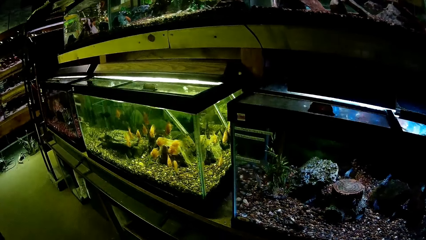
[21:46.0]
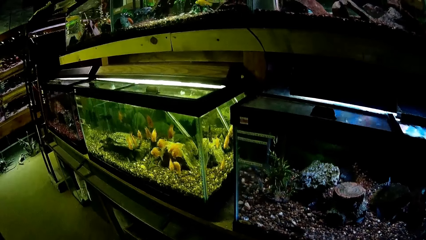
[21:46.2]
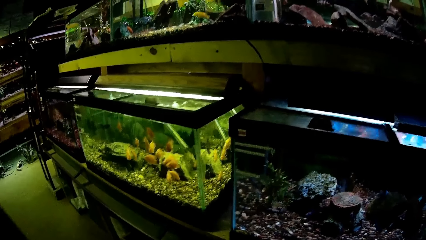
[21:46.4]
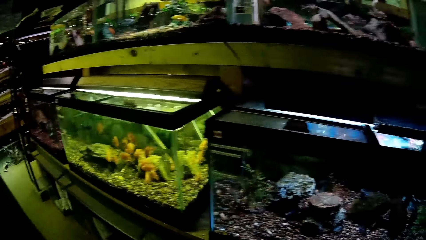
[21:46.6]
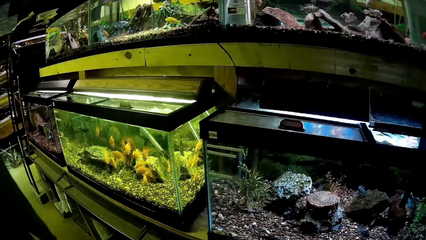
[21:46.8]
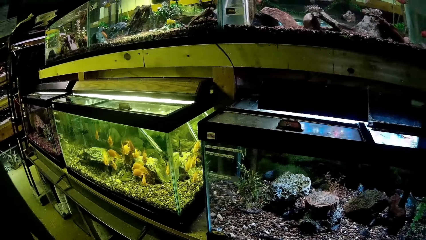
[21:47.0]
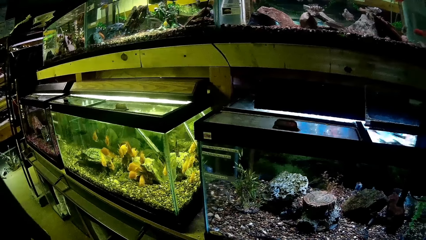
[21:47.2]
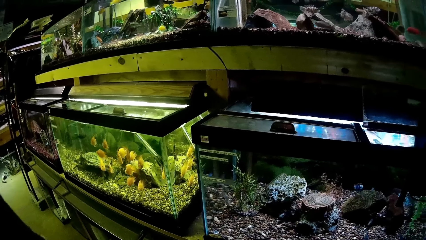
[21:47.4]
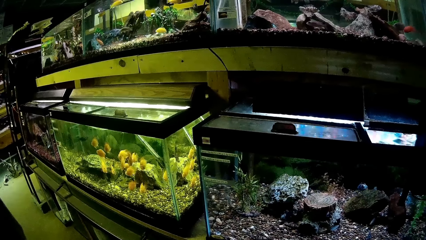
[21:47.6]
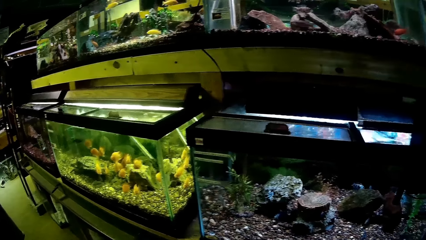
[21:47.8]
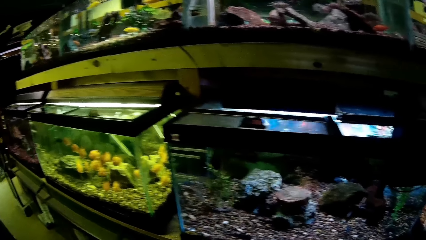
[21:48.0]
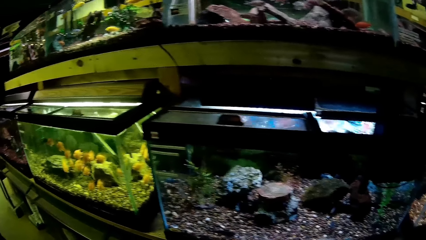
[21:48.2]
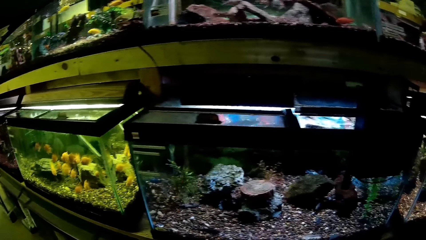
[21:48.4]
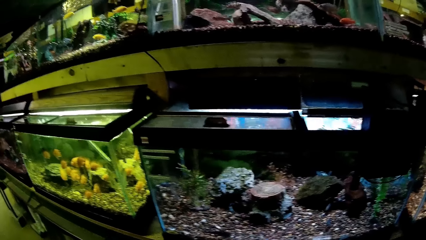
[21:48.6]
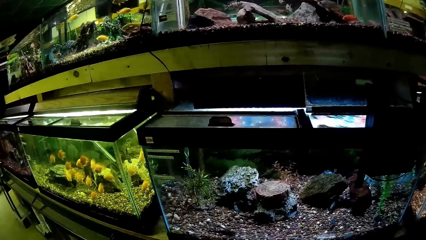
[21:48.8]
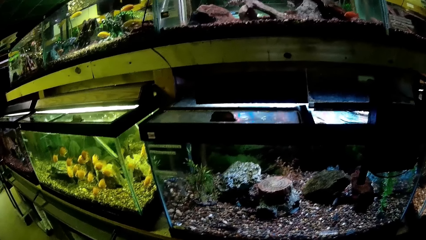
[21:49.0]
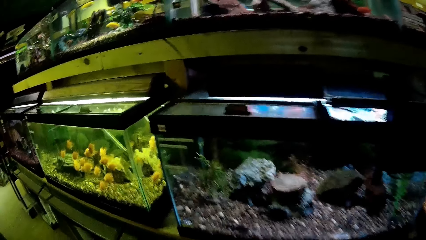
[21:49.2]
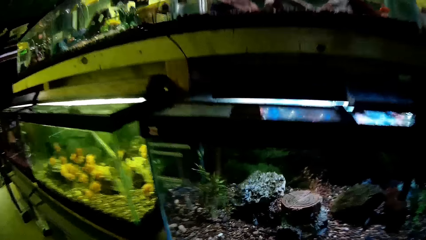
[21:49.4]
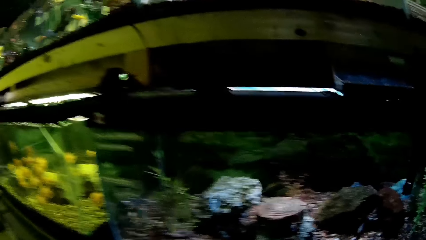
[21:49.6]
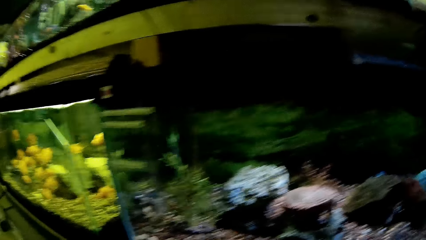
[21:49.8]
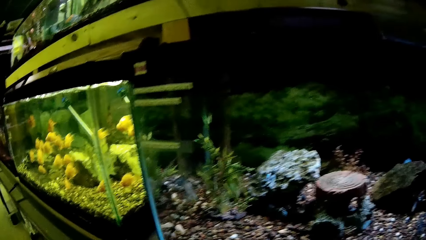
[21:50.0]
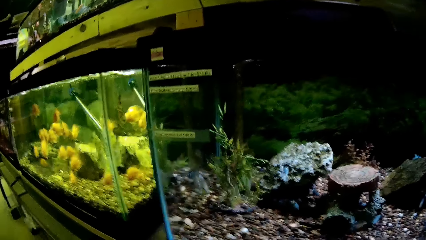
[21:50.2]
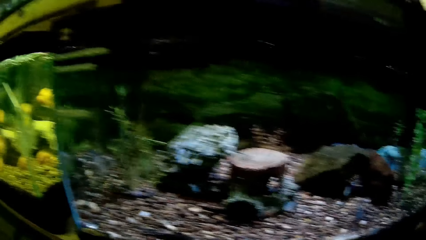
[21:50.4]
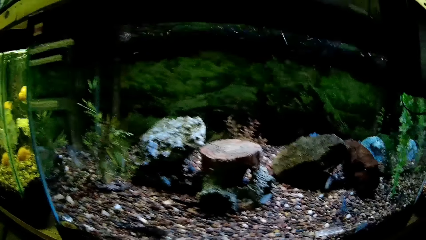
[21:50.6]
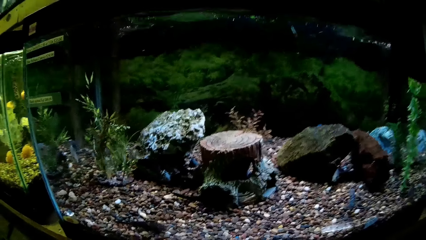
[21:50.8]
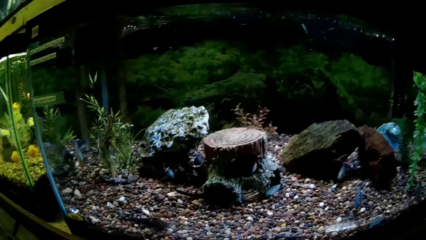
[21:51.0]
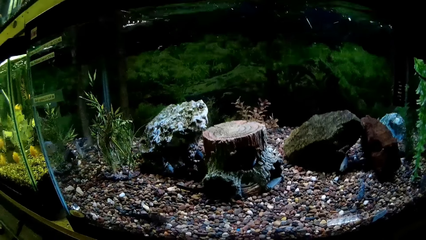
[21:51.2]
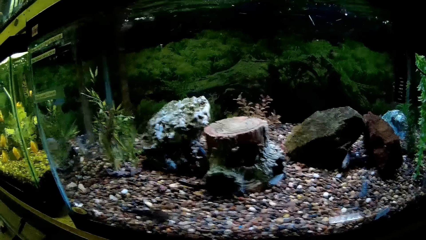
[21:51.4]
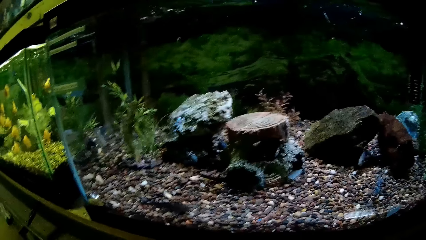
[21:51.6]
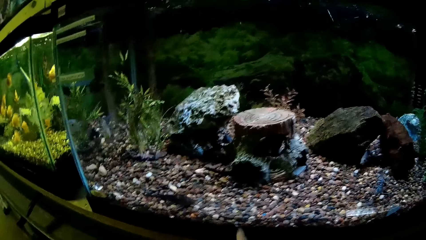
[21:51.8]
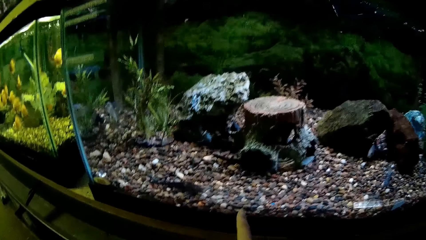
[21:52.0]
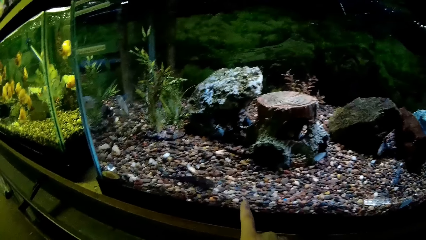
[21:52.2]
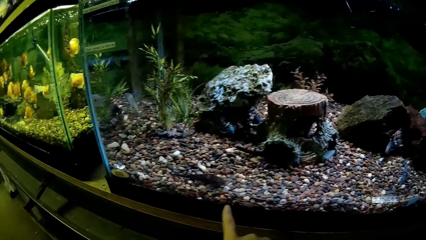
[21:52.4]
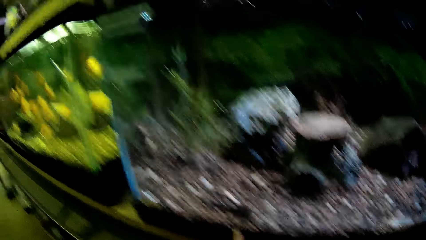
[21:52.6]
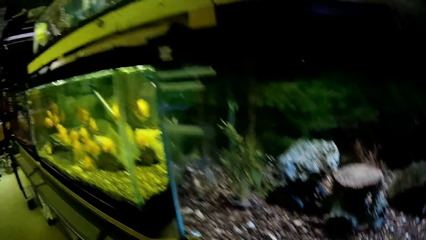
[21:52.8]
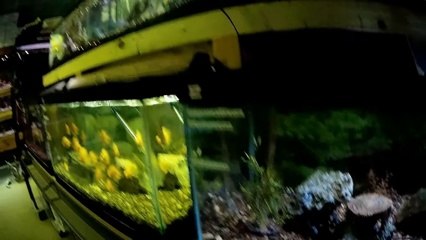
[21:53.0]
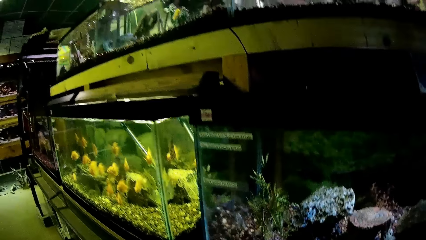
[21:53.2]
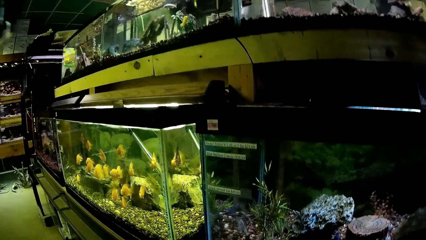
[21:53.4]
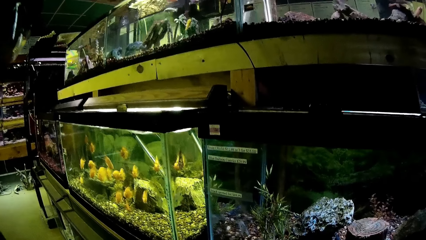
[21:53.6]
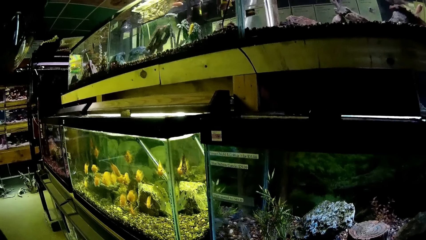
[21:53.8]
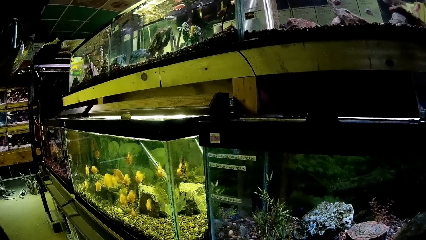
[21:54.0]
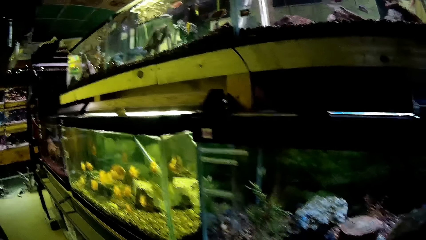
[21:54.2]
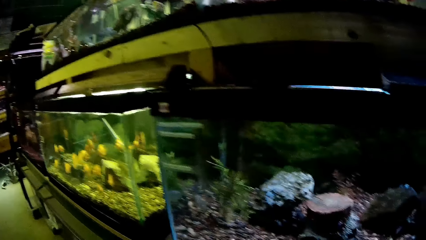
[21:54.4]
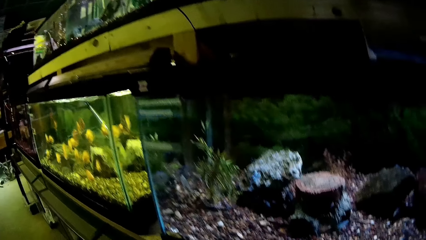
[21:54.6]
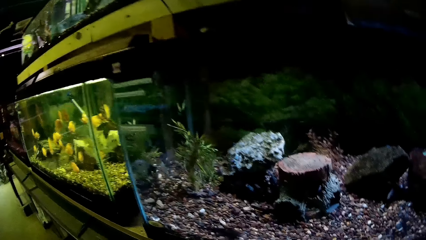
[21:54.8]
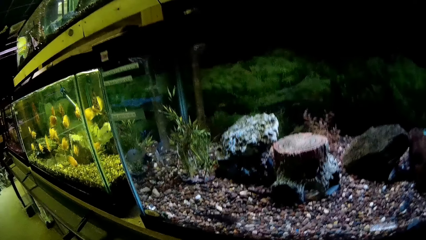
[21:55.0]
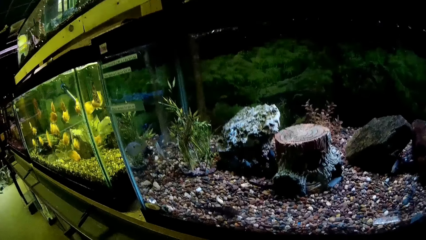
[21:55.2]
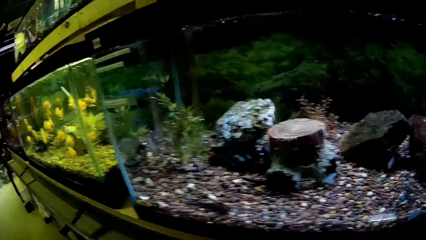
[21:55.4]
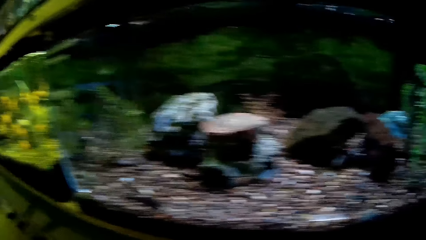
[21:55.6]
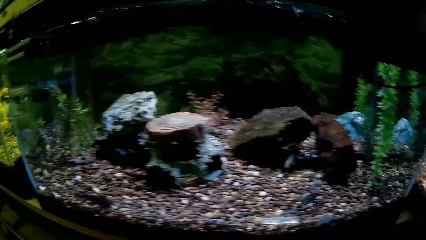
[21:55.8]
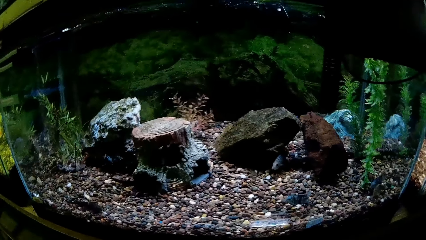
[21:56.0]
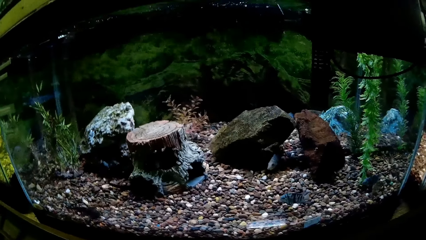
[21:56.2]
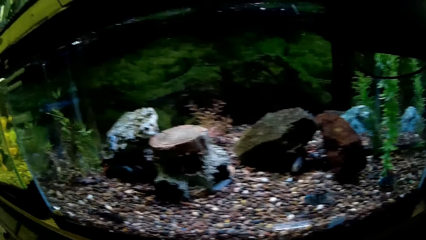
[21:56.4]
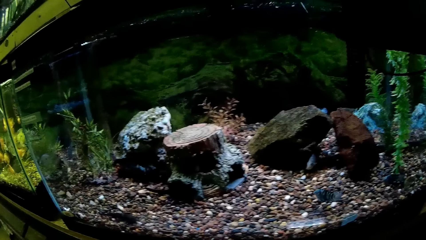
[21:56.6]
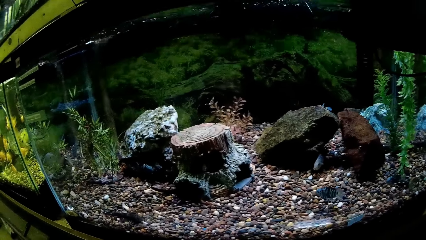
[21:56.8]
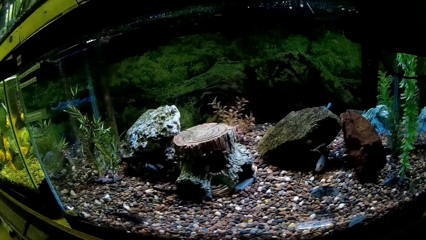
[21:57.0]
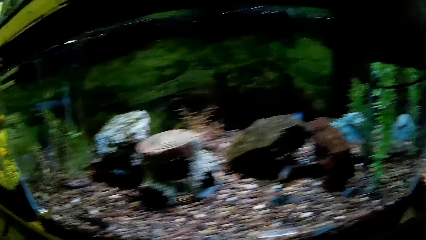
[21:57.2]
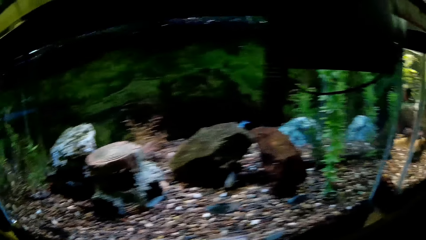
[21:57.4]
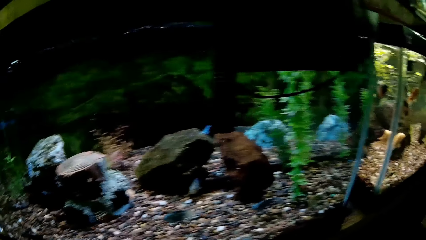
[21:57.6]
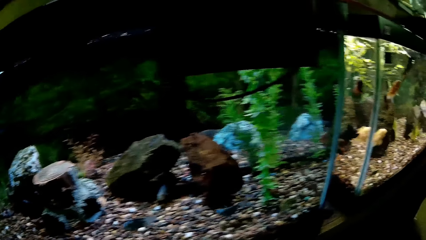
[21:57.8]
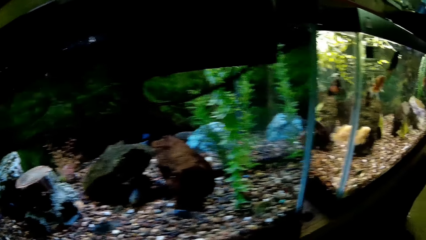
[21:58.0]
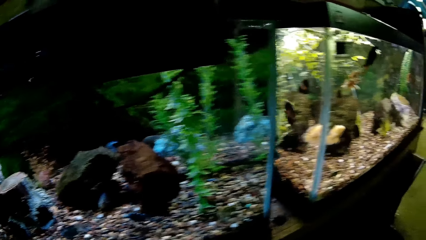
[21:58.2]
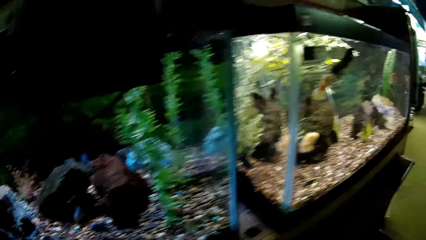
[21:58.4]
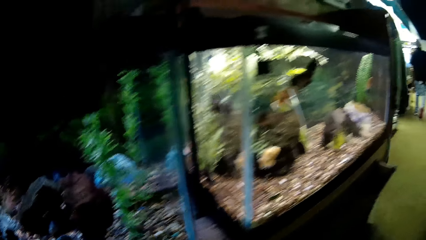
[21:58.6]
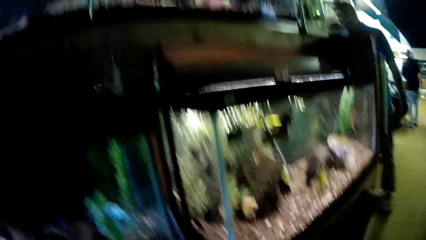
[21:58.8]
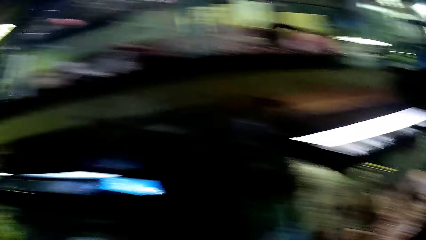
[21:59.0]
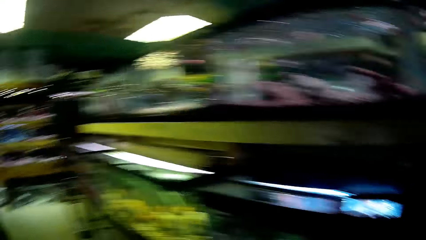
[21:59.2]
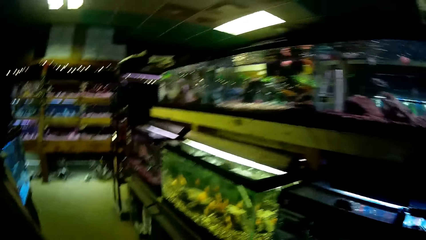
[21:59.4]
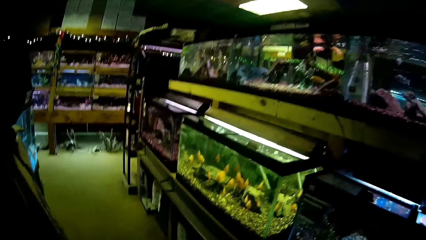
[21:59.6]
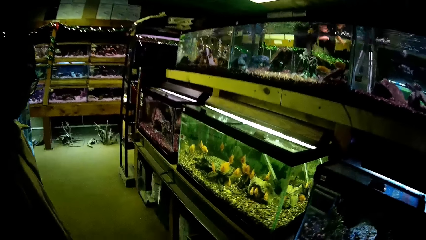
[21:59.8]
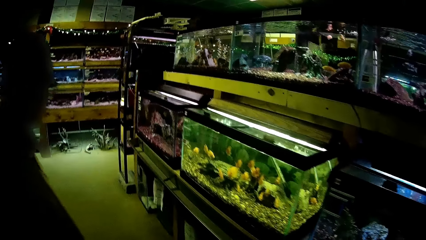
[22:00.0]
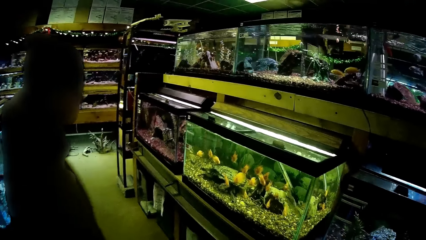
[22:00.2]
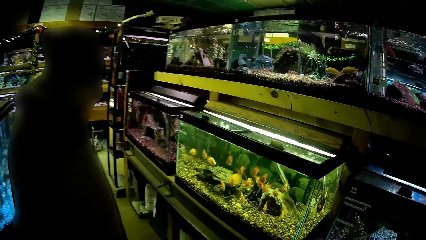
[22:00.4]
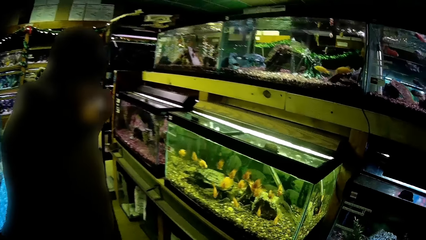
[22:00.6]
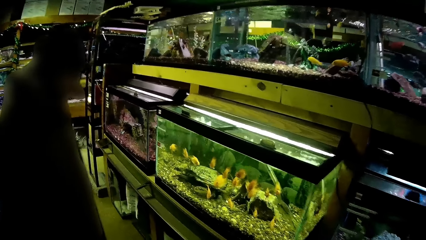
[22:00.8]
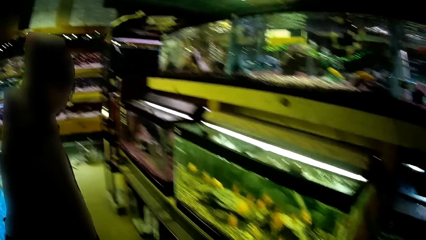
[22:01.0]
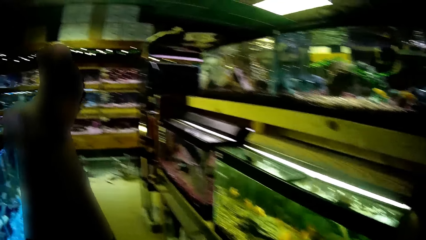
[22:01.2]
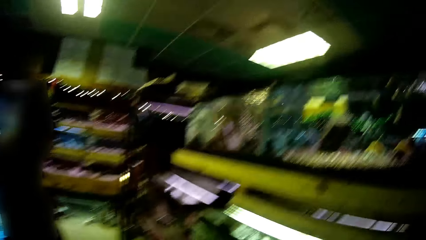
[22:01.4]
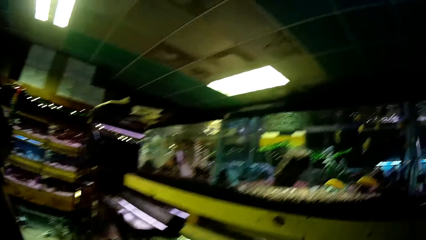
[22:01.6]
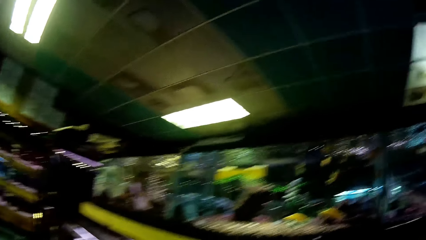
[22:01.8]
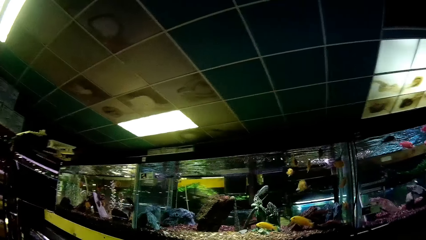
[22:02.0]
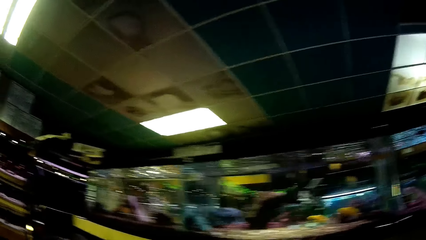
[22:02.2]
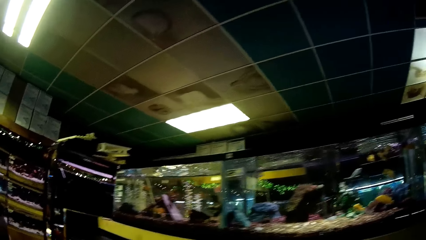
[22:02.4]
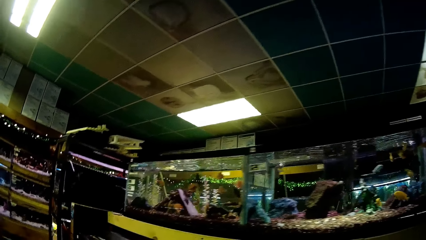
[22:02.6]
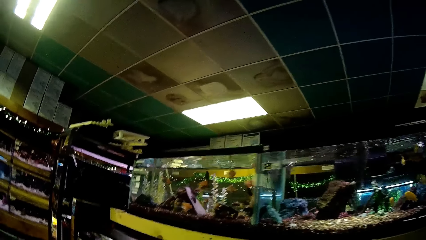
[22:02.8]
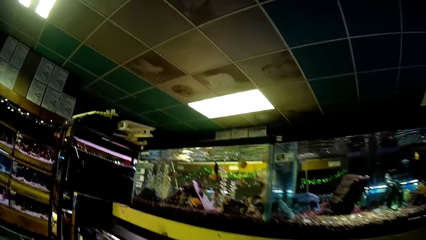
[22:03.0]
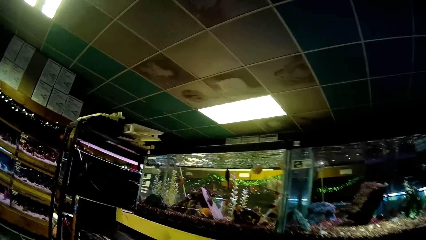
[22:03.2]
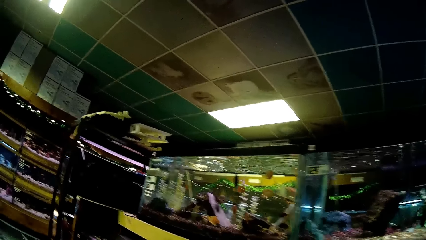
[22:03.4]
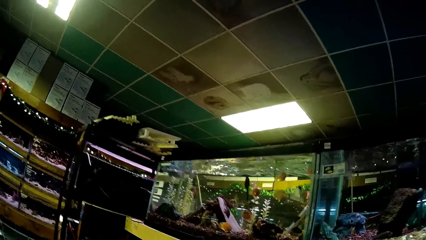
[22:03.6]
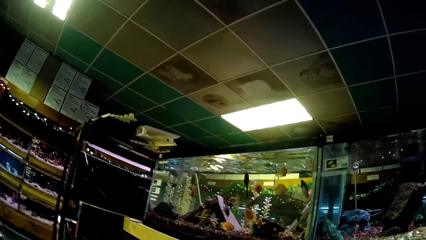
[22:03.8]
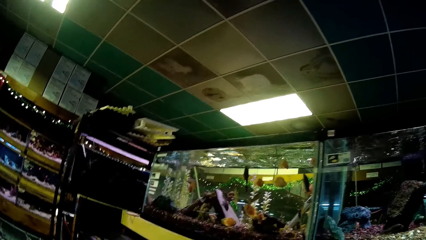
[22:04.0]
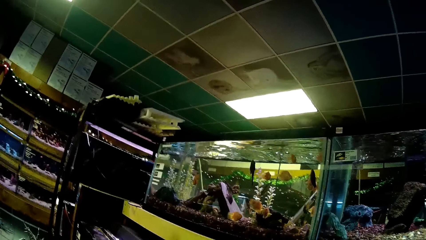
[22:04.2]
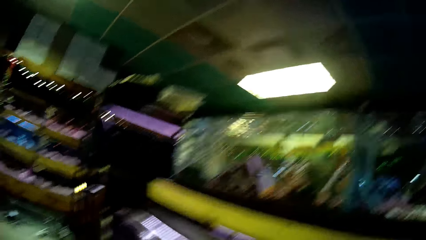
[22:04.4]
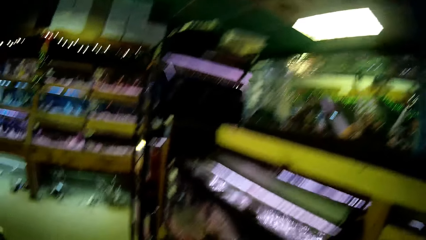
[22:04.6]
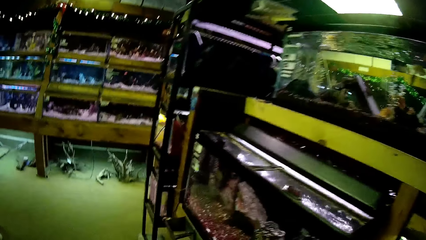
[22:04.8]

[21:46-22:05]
The camera wearer points a finger at aquatic animals in a glass transparent tank. They stare around at aquatic animals at the glass transparent tank. The woman stares around at aquatic animals at the transparent tank.
